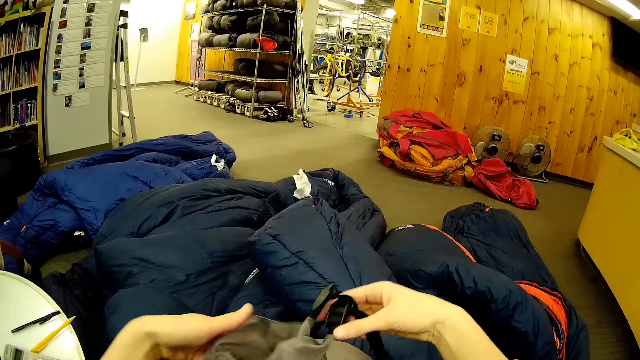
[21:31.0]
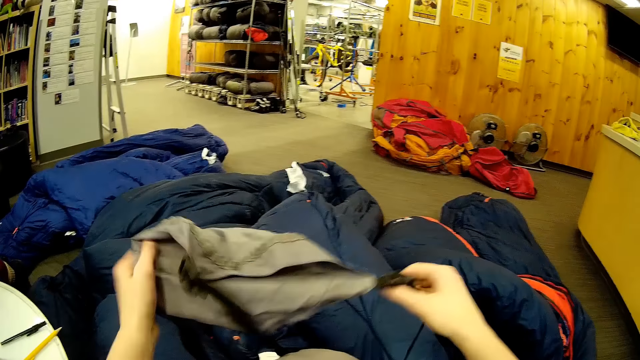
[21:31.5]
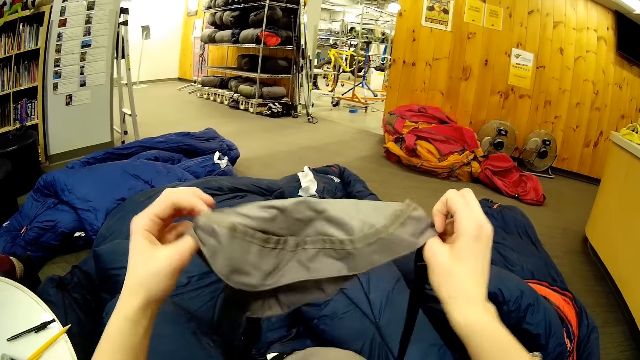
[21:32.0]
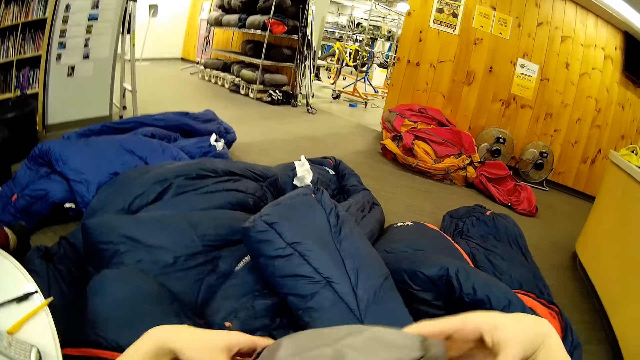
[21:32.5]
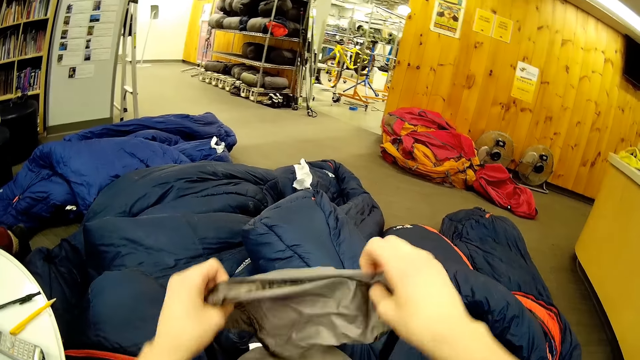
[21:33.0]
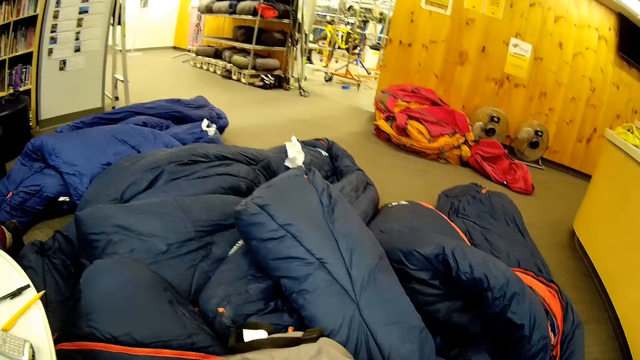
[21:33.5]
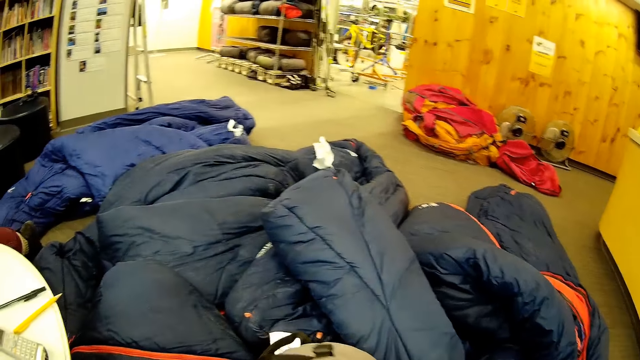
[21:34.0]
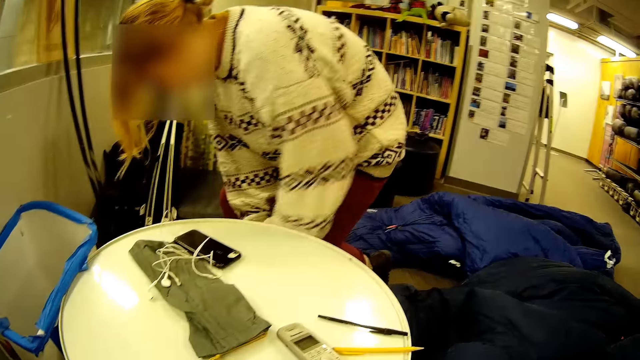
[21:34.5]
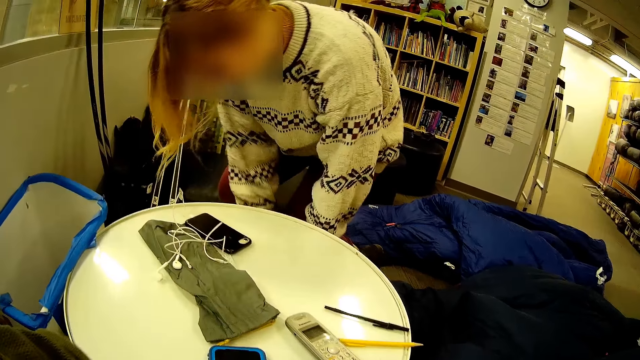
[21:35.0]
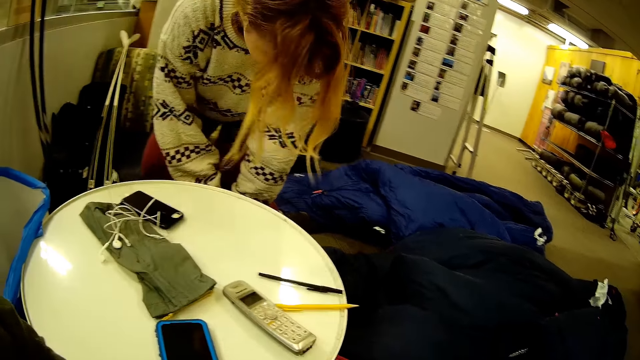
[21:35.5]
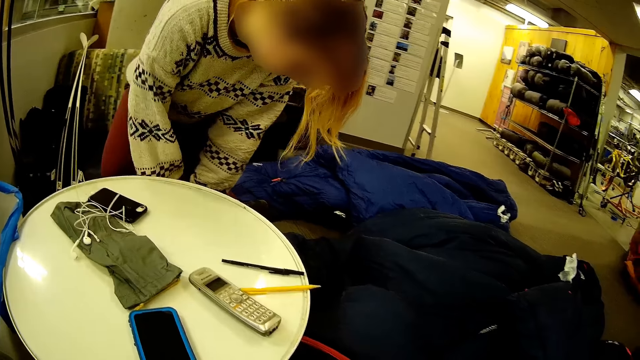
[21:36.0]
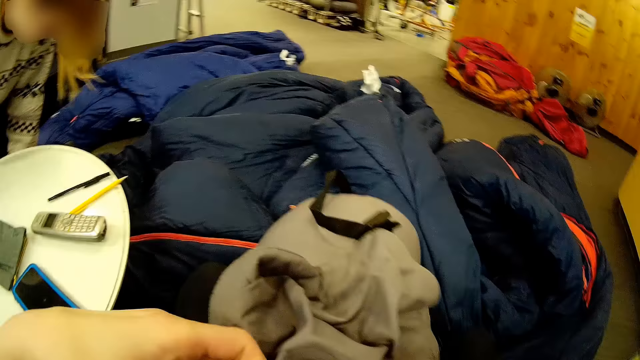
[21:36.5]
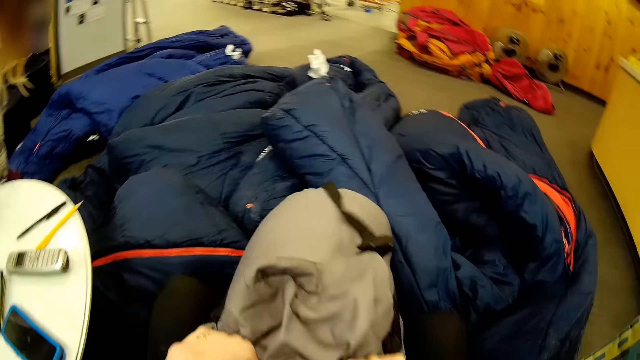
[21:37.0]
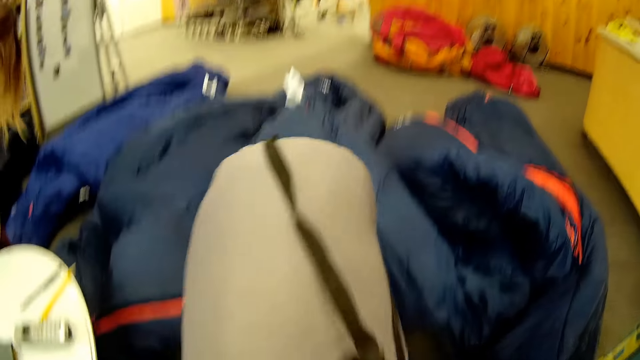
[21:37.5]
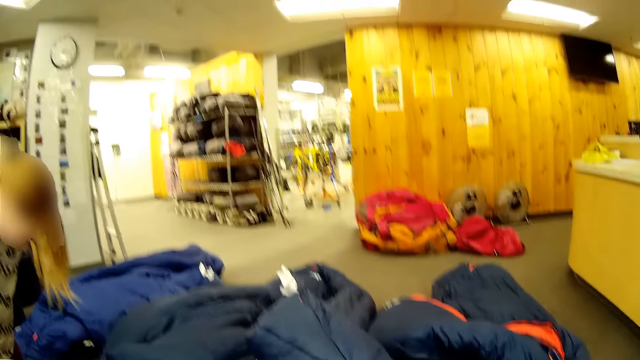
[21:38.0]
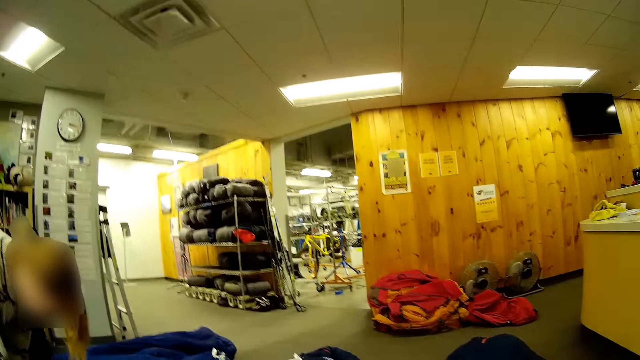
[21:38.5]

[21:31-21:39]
The camera wearer closes the bag. They open the bag and put the jacket in the bag.

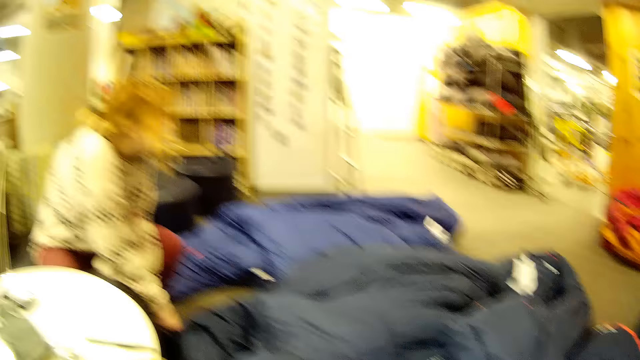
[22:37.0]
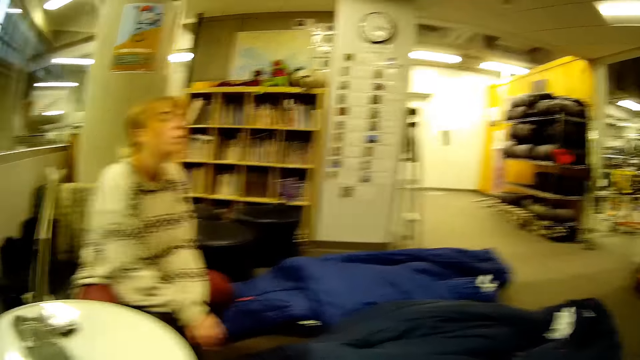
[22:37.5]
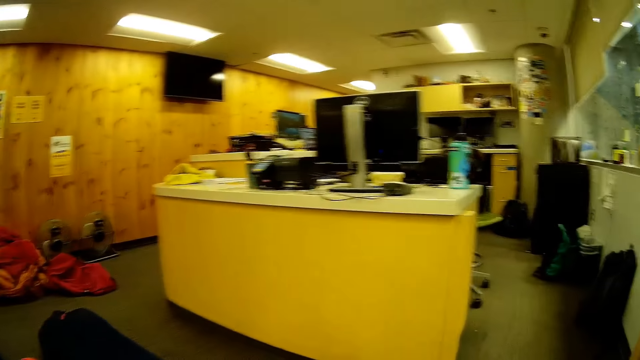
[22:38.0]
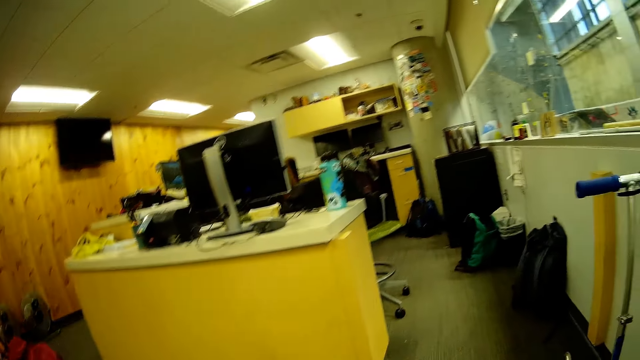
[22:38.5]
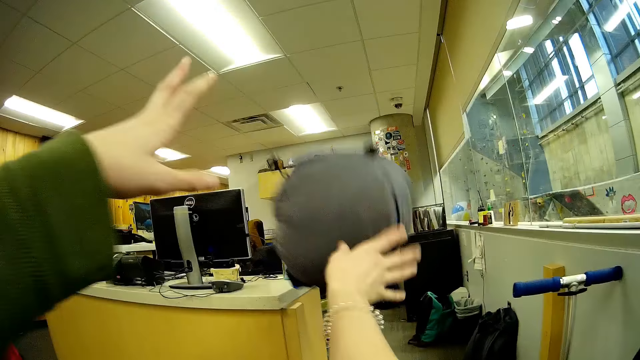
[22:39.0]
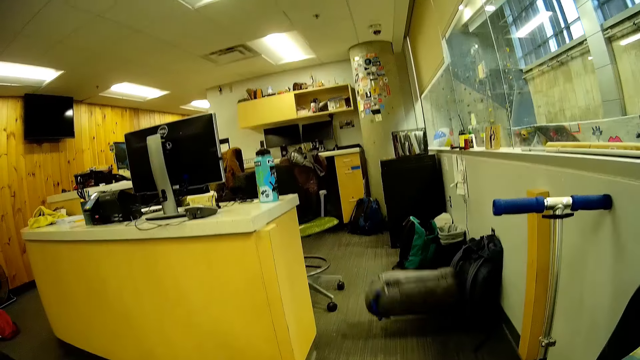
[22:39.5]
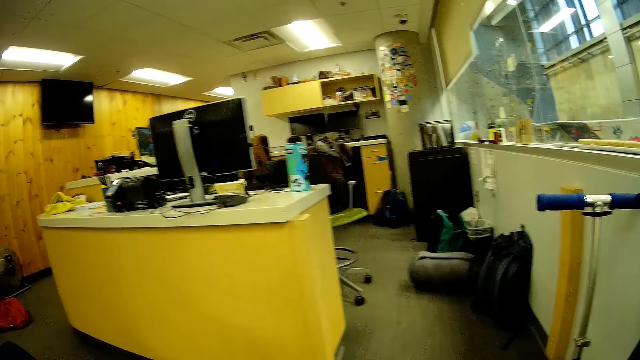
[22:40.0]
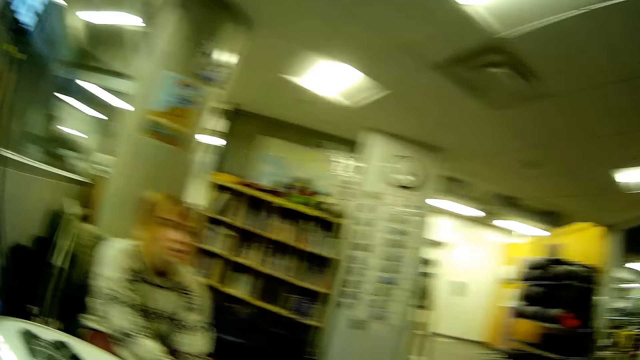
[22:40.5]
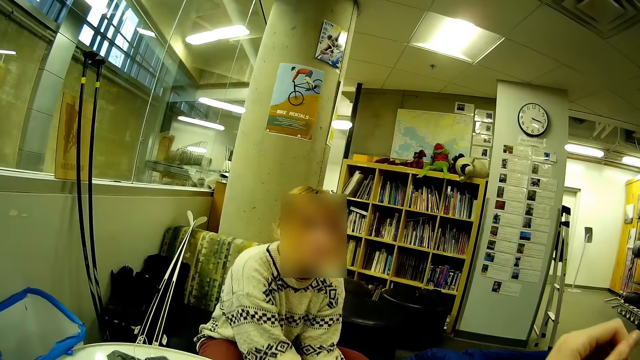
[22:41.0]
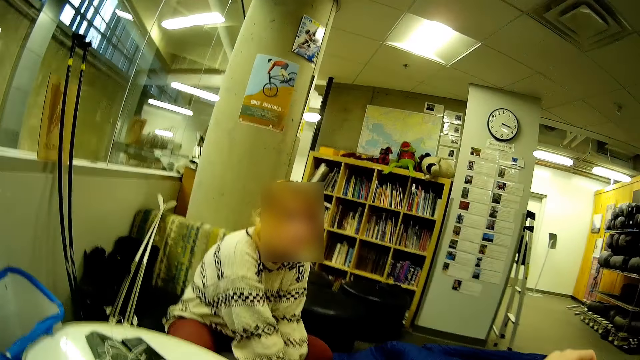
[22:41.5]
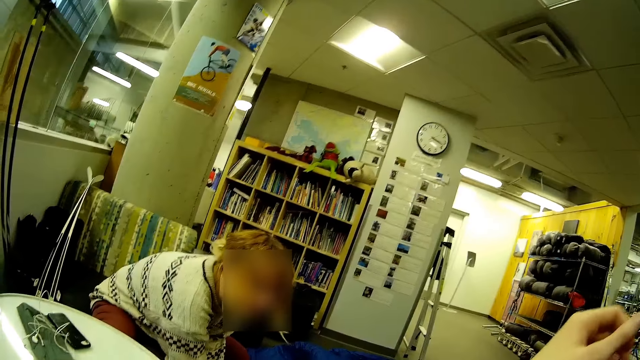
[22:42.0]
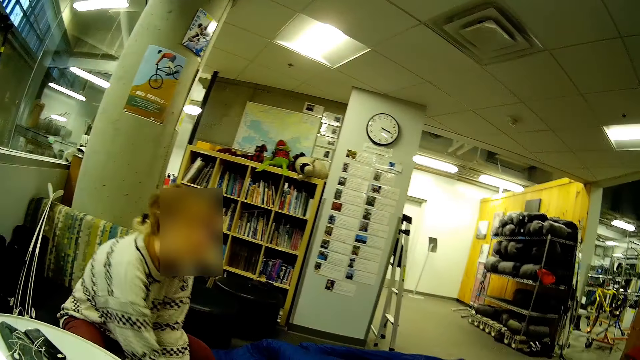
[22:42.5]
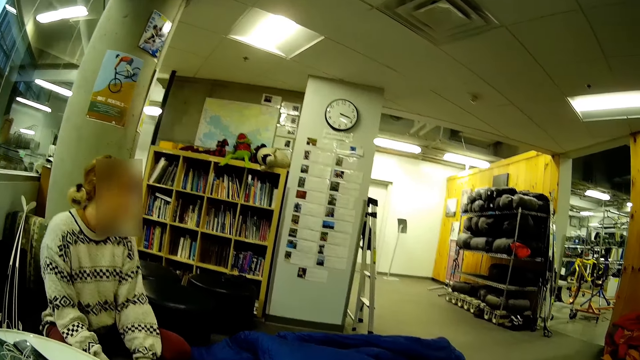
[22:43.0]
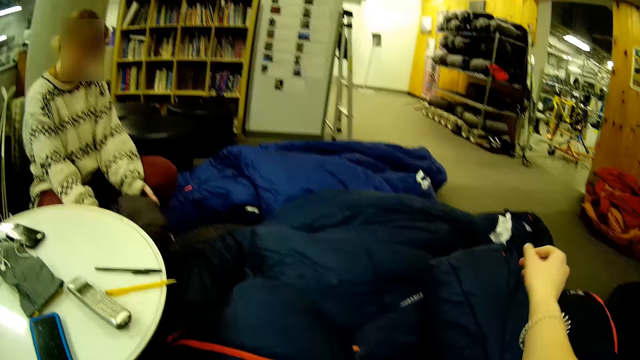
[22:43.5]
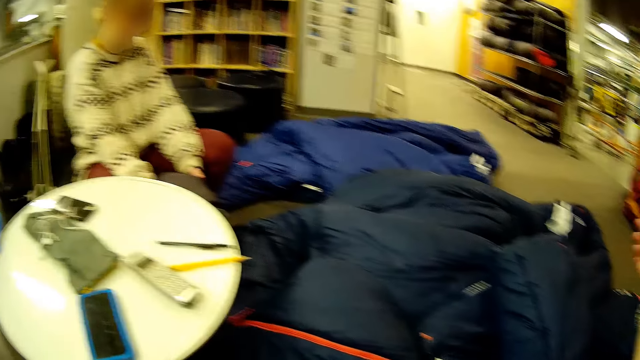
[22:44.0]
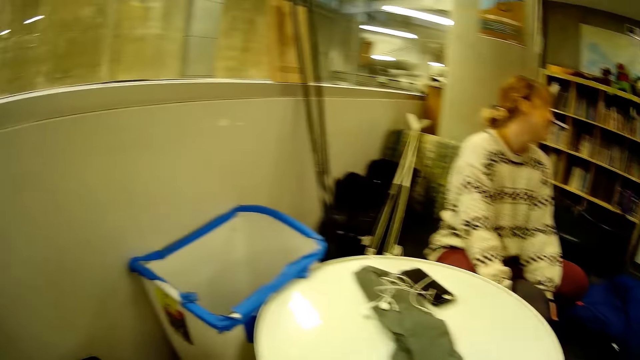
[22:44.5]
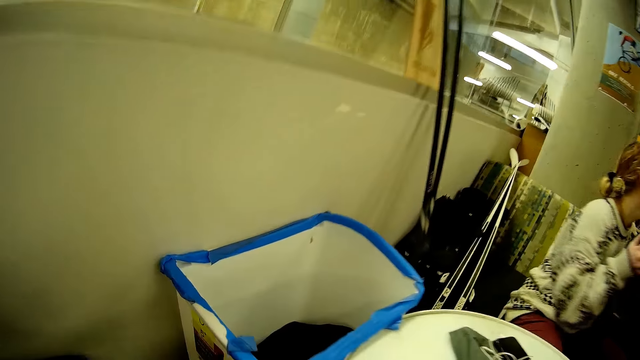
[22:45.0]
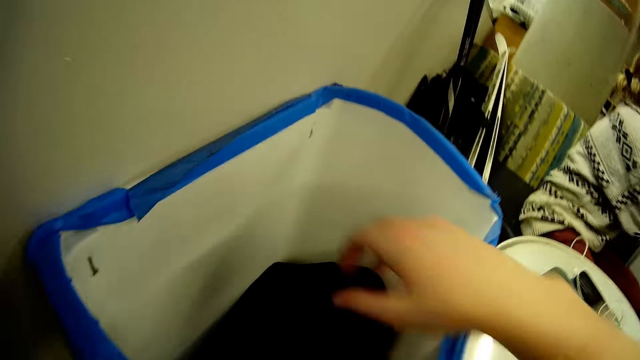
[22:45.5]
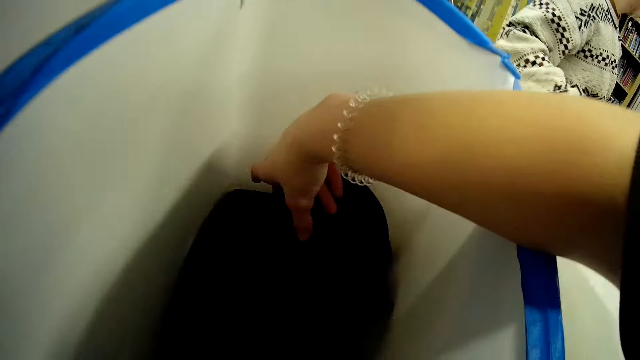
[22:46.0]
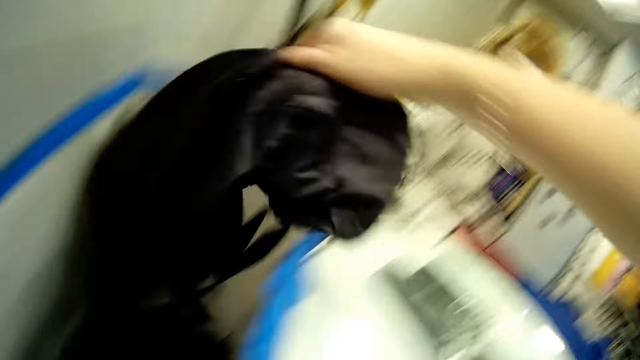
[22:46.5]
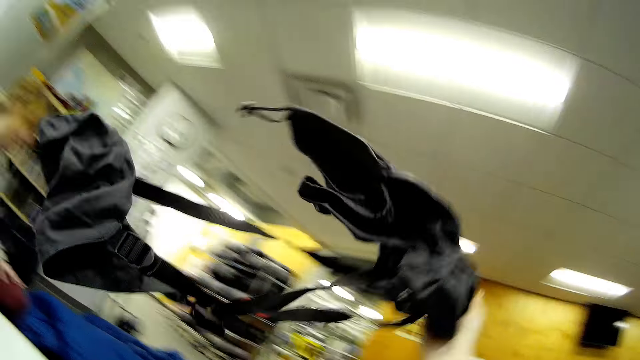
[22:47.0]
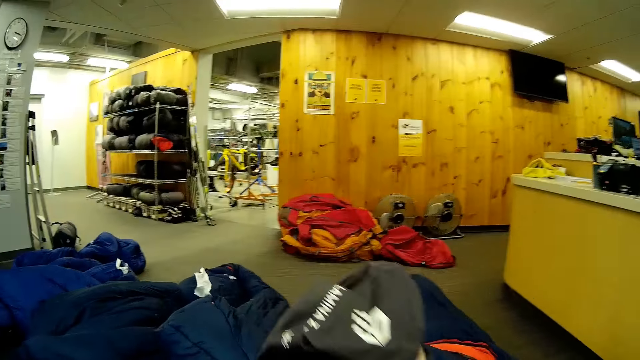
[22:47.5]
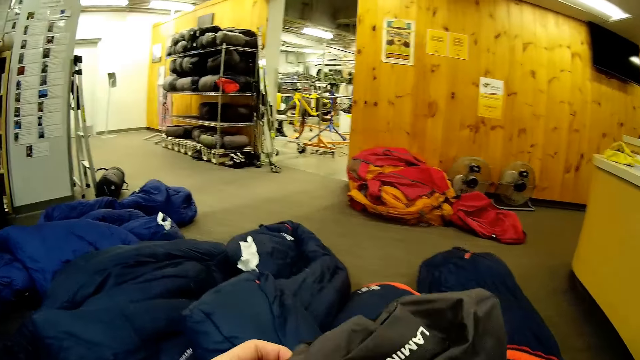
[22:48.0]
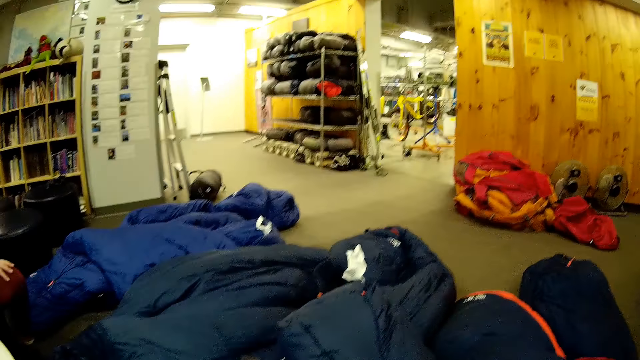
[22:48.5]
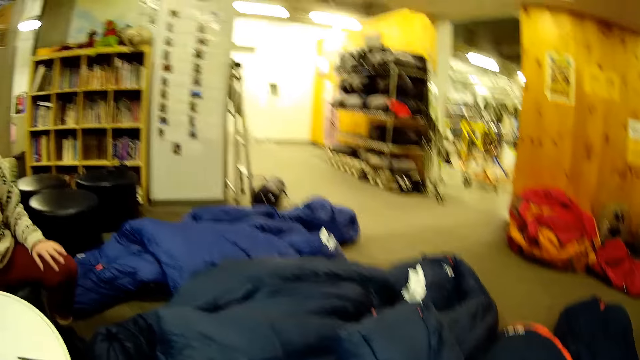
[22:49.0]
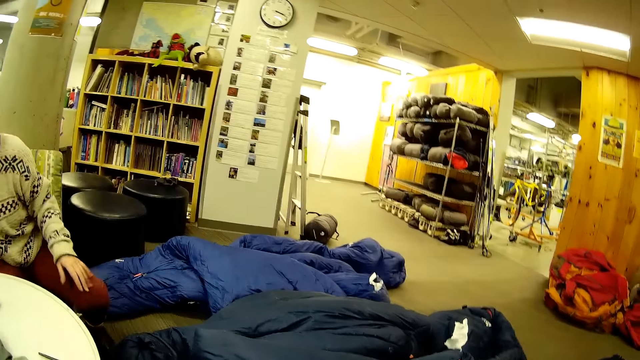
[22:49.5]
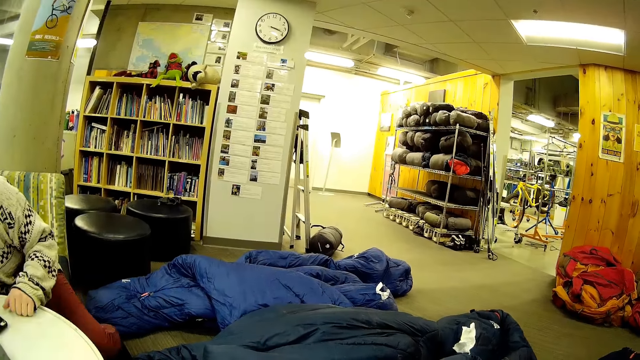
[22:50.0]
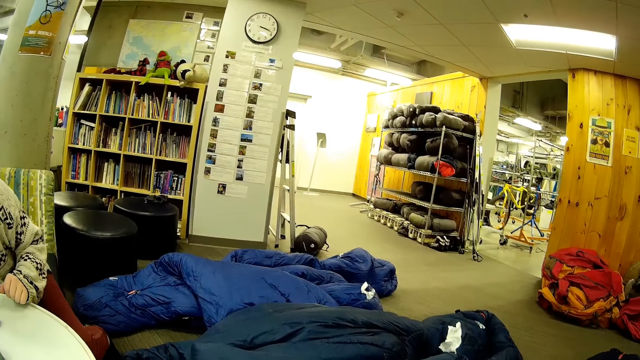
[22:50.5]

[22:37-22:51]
The camera wearer throws the bag away. They take the jacket or bag from the bucket.
